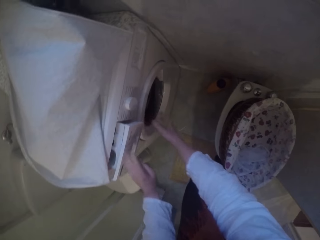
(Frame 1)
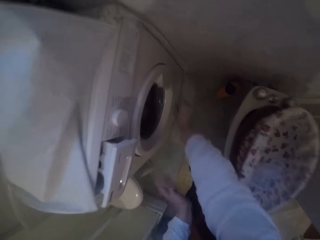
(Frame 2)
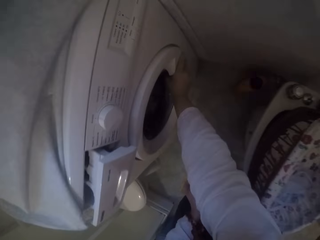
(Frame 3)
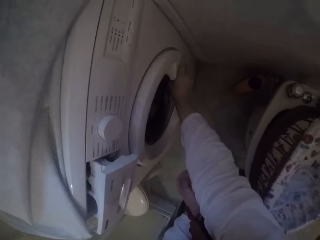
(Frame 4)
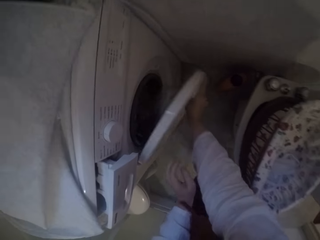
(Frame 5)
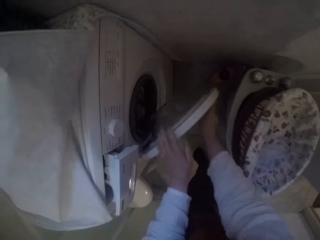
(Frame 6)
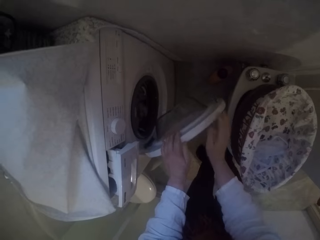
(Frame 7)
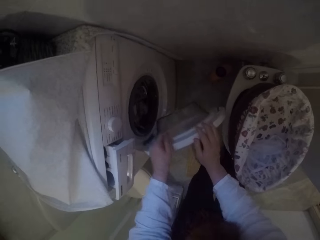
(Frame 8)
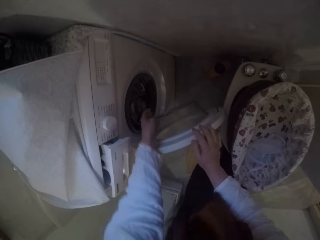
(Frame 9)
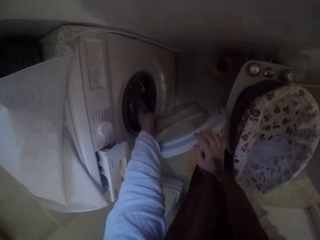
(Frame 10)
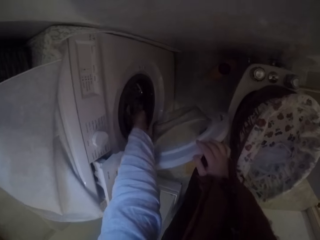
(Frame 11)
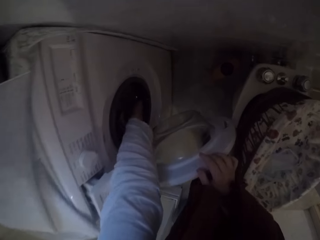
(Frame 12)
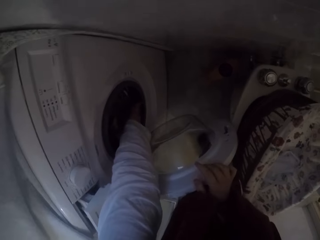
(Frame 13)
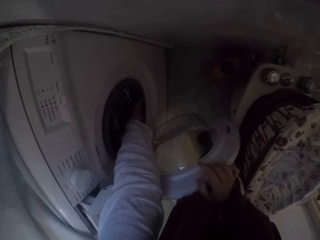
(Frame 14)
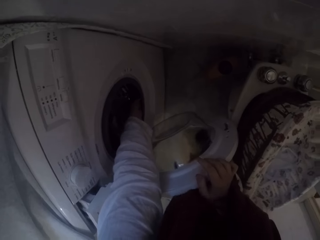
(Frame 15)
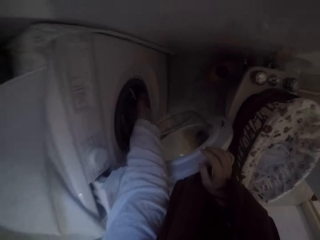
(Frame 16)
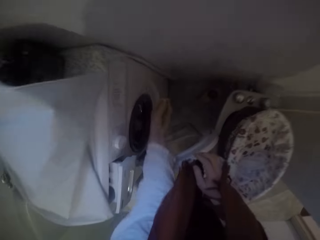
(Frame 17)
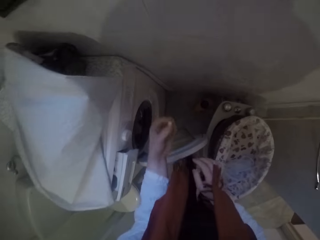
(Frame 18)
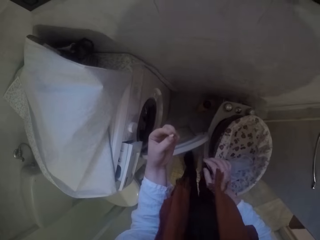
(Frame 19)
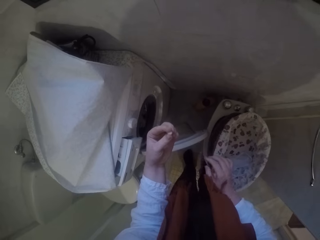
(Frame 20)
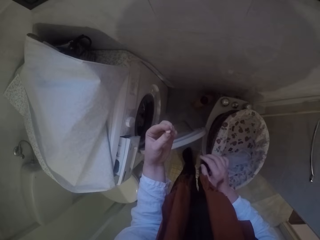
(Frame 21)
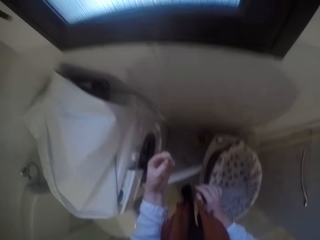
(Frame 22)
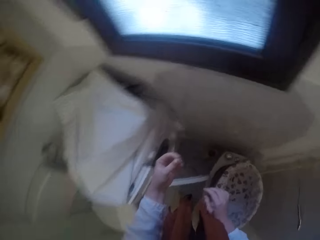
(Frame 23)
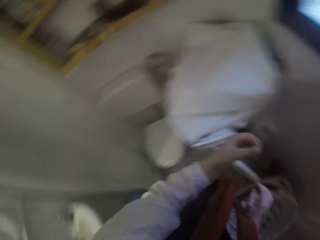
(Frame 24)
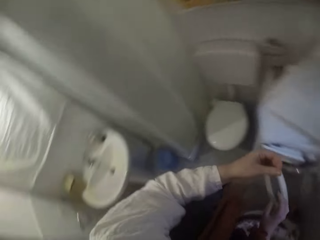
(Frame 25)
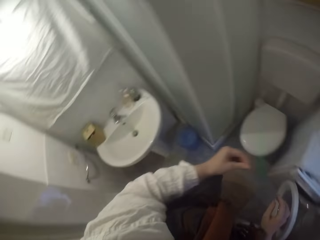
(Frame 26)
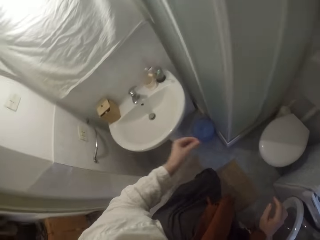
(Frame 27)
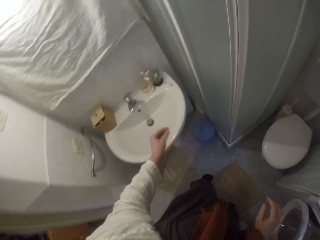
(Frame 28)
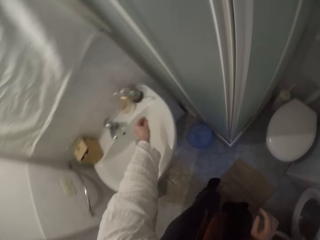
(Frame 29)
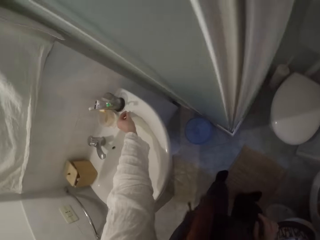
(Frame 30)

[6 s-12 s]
The camera wearer adjusts the washing machine detergent drawer. She opens up the washing machine door. She puts her left hand into the washing machine. She brings out a white button from the washing machine.

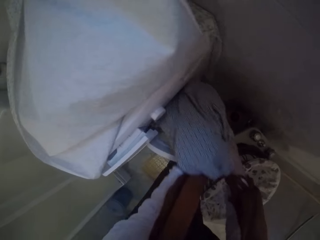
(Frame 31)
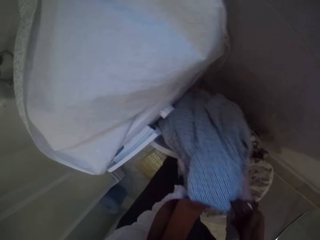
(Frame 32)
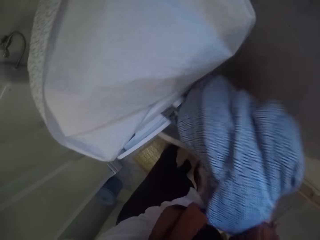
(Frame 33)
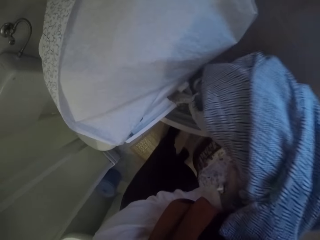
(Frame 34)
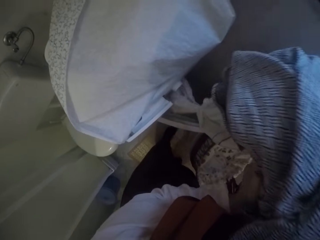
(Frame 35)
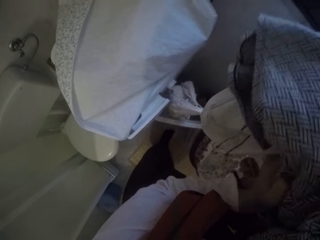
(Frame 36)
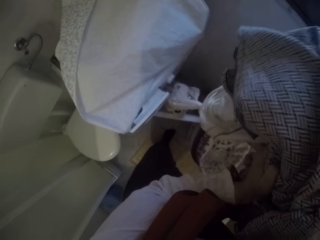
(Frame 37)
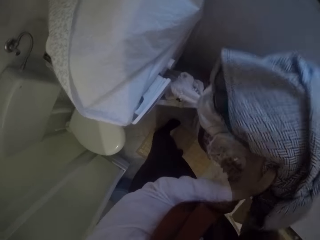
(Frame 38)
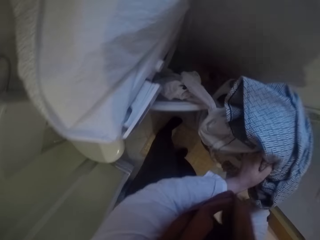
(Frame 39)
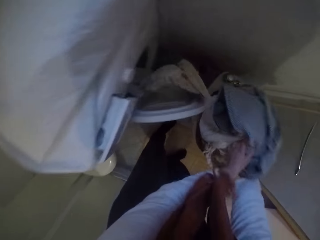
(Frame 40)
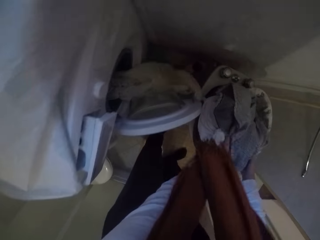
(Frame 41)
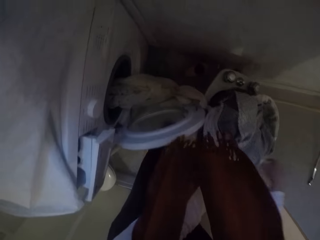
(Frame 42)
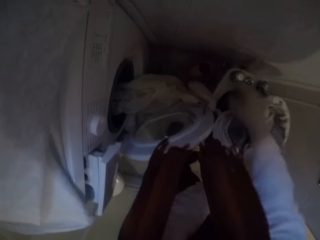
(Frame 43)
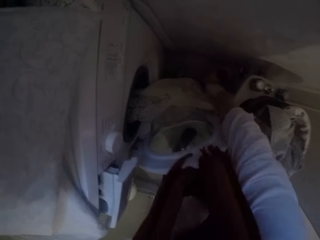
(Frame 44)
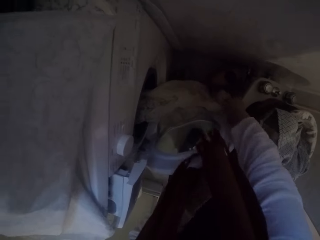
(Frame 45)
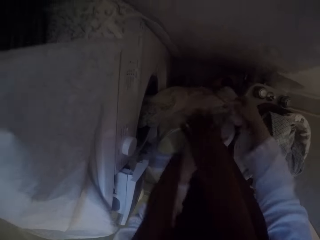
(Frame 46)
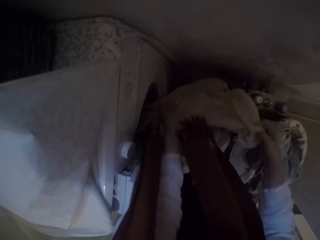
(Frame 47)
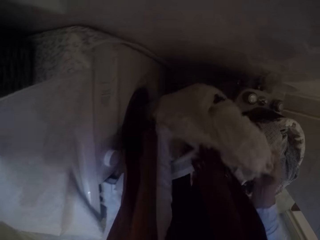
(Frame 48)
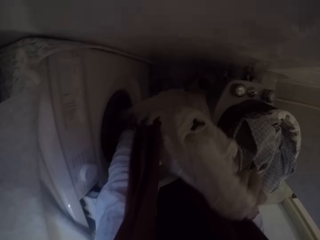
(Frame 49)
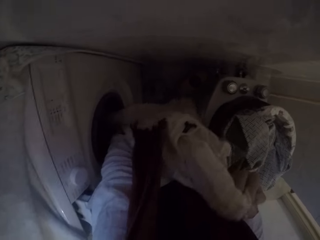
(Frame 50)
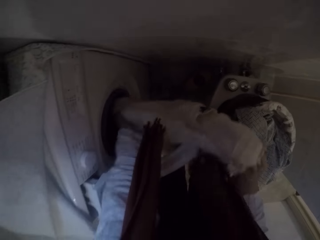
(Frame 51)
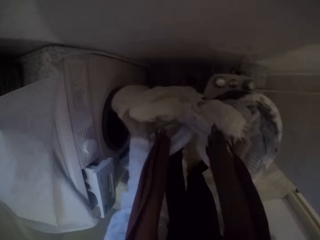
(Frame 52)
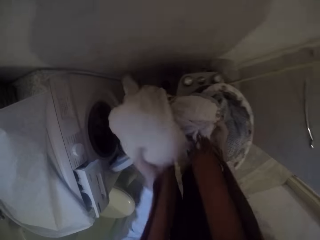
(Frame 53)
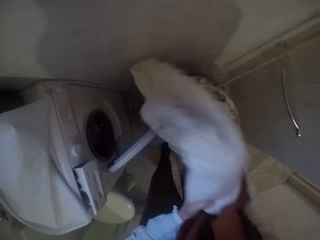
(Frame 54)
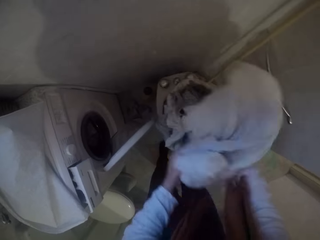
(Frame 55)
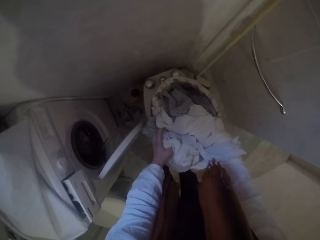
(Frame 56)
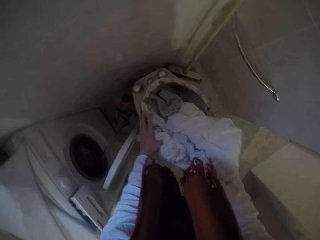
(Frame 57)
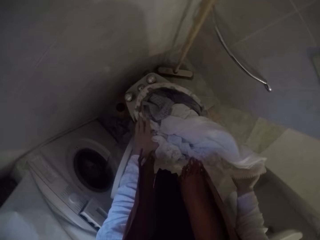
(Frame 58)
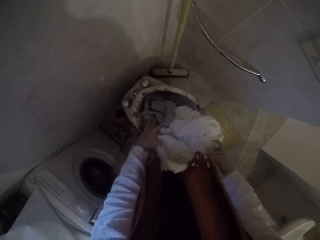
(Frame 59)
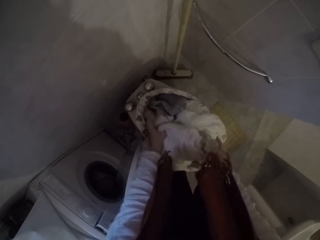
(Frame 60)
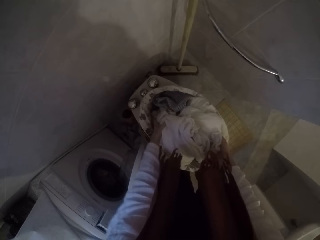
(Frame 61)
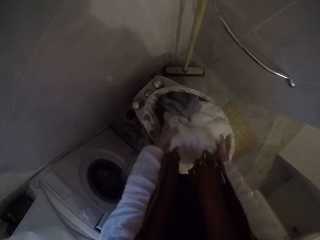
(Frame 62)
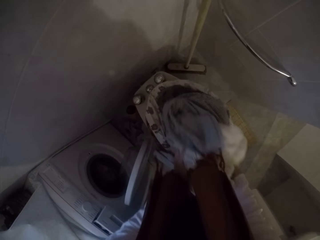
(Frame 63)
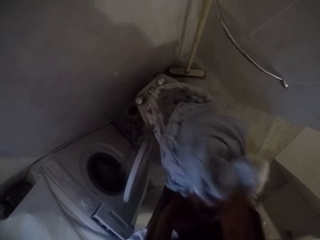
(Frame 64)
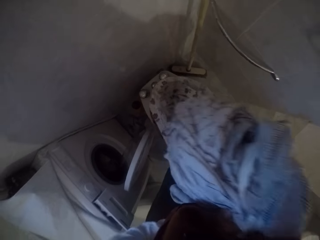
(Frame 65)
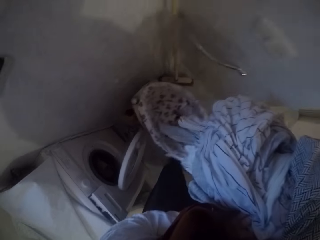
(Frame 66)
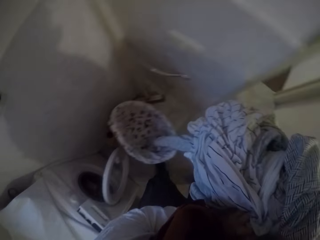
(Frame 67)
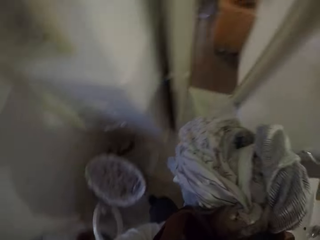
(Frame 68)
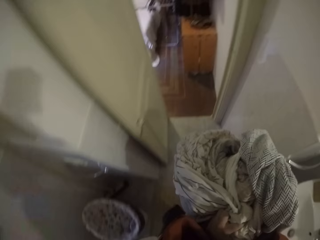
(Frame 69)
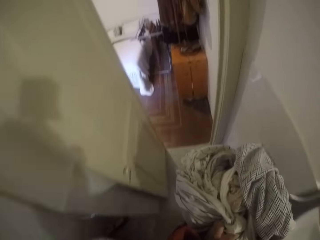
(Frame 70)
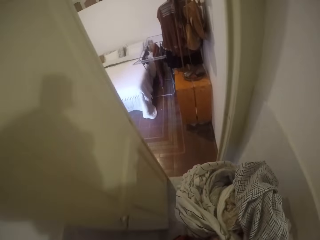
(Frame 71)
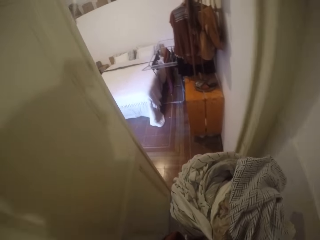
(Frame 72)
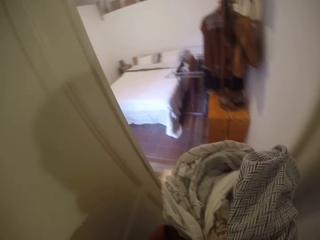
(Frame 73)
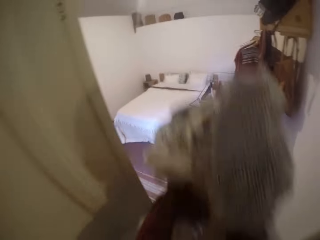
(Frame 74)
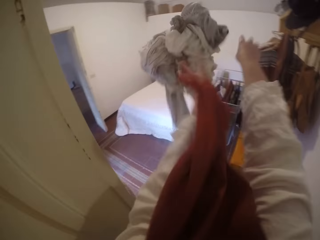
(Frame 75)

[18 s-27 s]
The camera wearer drops the clothes into a basin. They pick up the remaining clothes in the washing machine. They drop the clothes into the basin. They pack out the clothes from the basin. They walk away from the washing machine spot with the clothes.

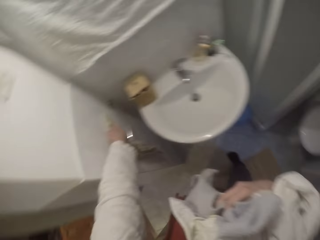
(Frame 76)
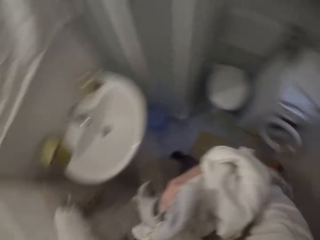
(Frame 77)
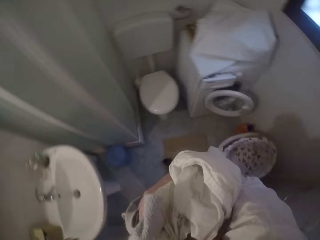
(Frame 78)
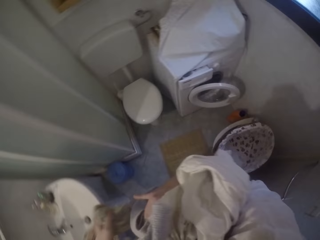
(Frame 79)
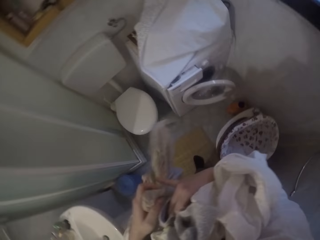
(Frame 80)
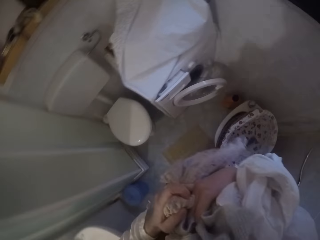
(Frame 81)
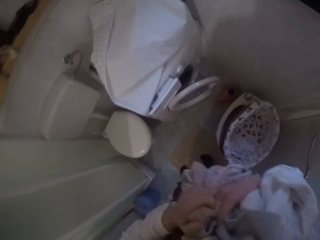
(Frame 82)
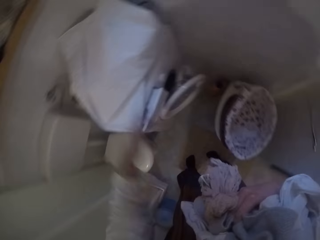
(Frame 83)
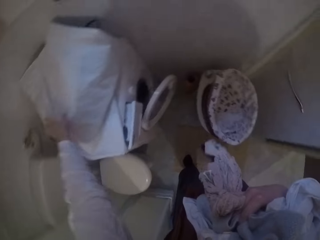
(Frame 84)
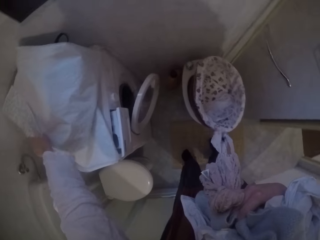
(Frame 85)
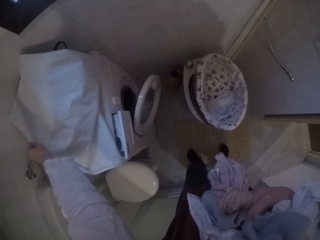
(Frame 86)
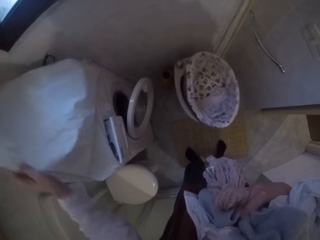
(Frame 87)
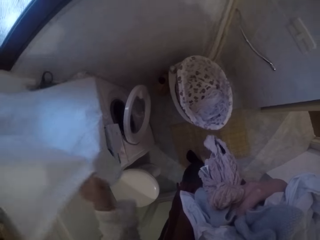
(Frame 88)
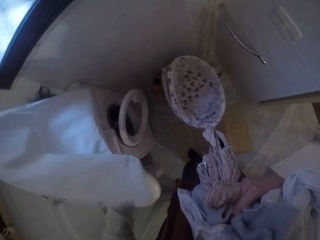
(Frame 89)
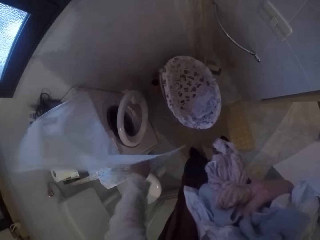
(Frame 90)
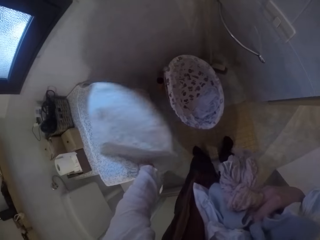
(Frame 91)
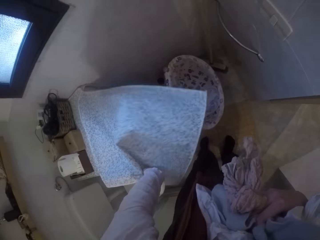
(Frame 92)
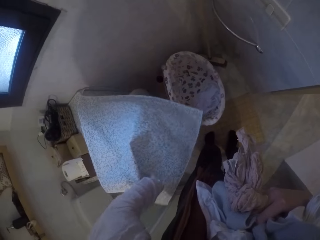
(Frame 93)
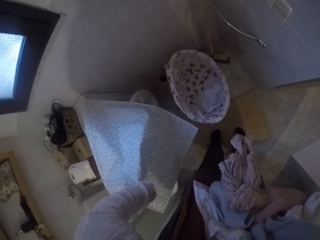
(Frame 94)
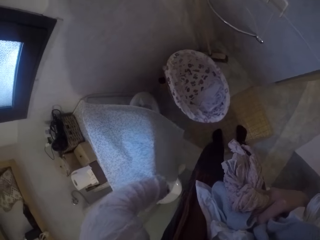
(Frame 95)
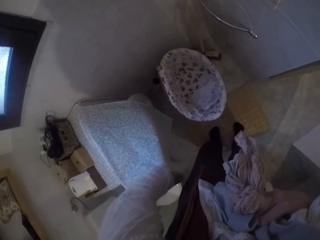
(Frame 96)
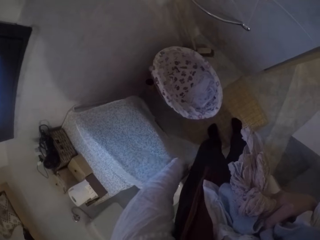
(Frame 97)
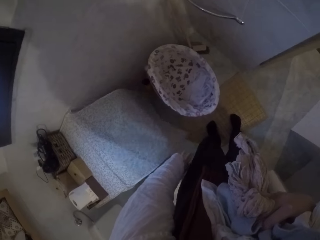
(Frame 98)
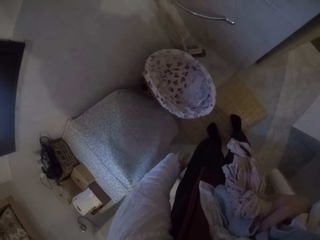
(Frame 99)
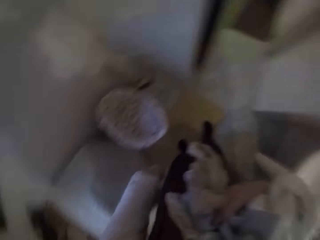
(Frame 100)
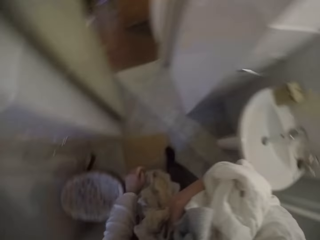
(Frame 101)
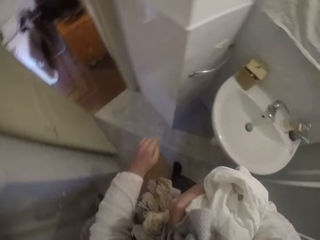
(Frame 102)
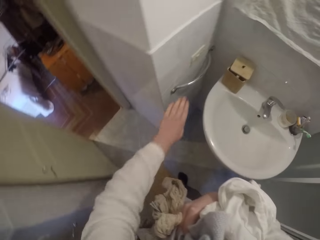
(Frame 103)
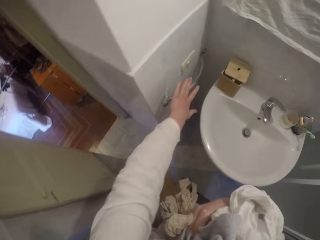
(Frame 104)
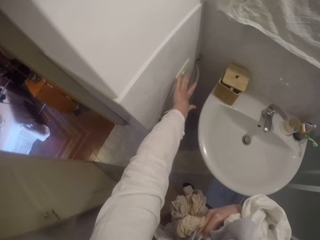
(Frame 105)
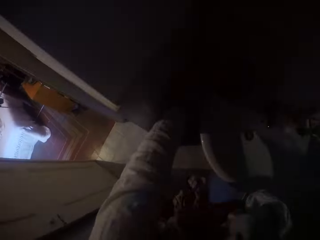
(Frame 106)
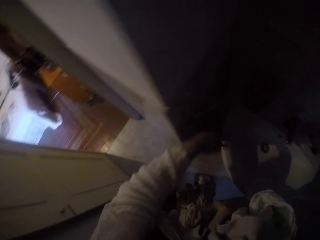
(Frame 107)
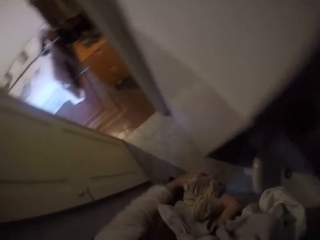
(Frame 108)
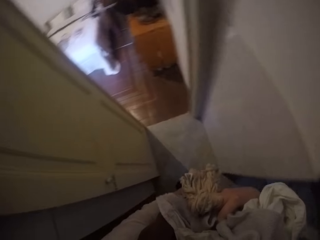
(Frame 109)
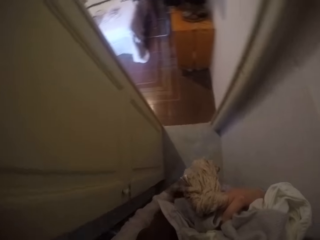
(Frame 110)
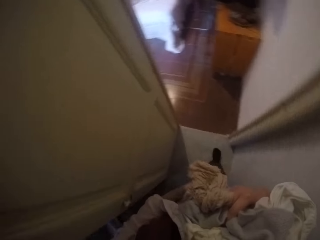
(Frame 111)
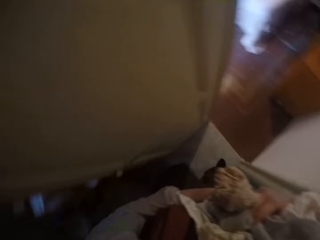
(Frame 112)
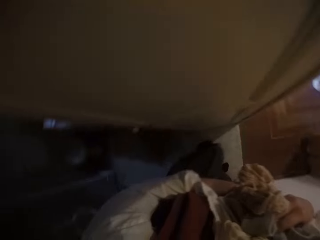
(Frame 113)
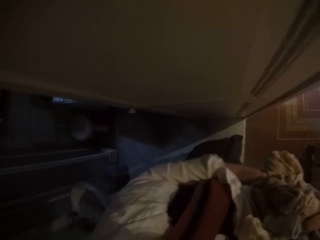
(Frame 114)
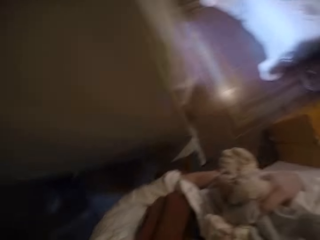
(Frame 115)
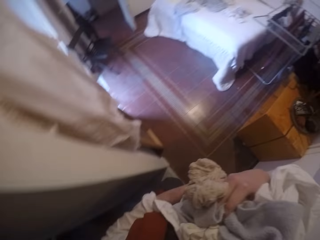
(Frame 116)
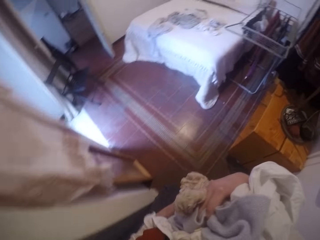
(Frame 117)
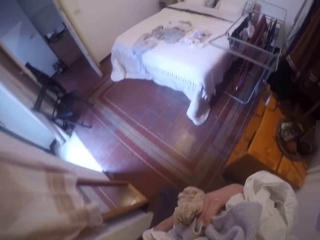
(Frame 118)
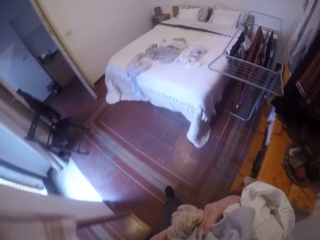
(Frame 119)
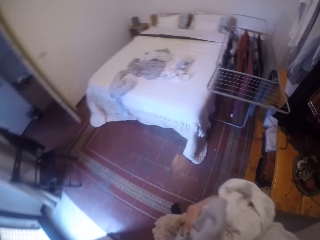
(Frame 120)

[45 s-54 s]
The camera wearer walks back to the washing machine. They pull back a plastic cover. They cover the washing machine with the washing machine waterproof cover. They approach the switch. They switch off the socket. They switch off the light. They walk to the bedroom.
